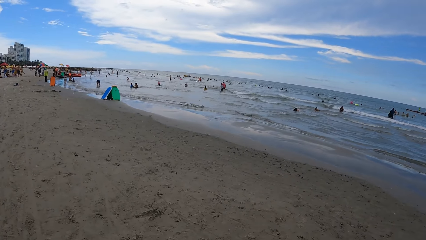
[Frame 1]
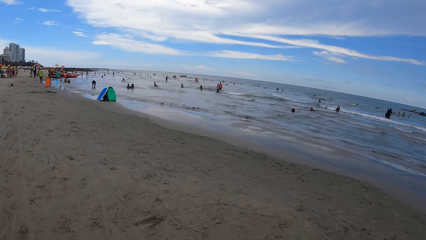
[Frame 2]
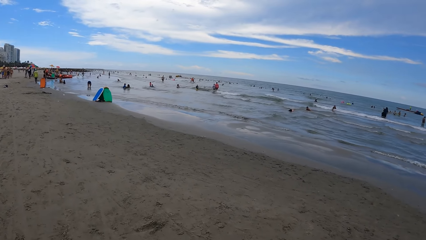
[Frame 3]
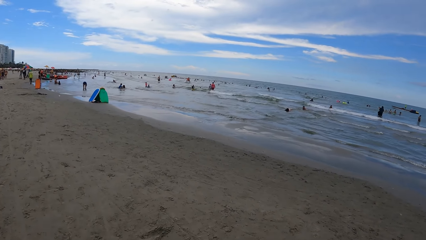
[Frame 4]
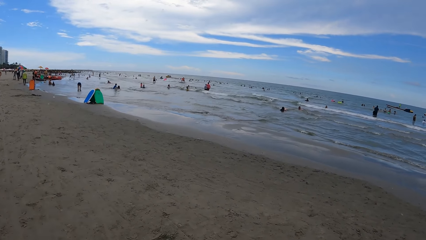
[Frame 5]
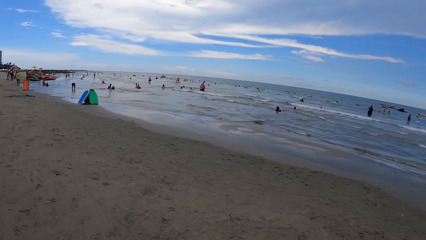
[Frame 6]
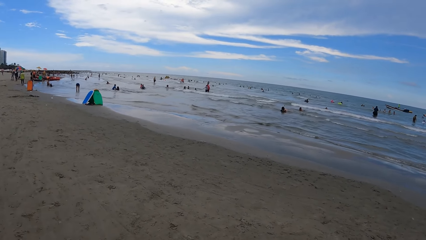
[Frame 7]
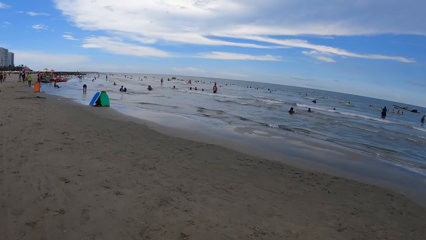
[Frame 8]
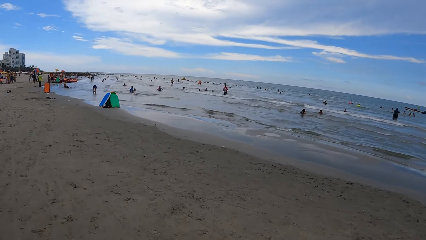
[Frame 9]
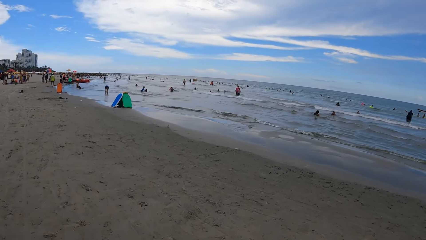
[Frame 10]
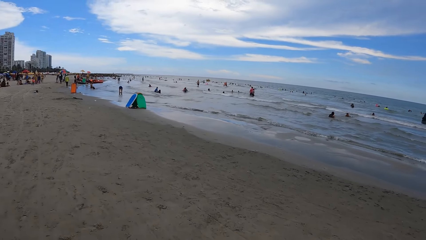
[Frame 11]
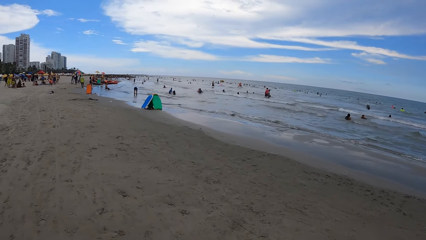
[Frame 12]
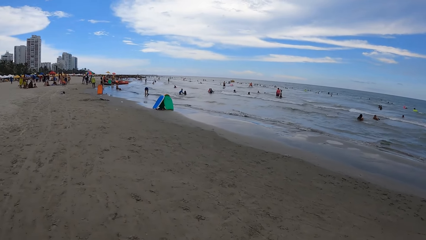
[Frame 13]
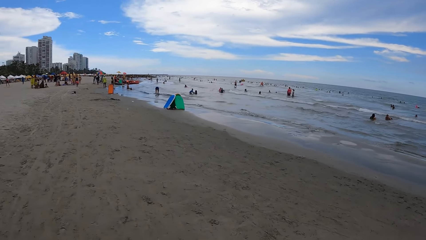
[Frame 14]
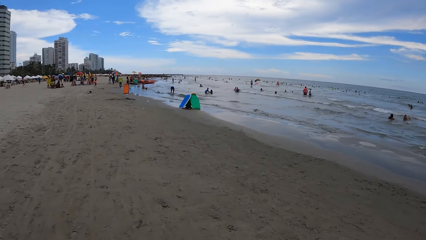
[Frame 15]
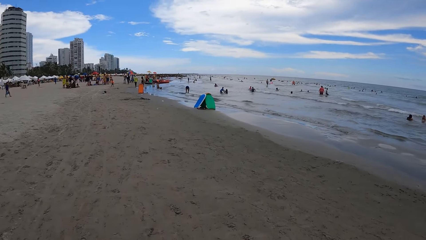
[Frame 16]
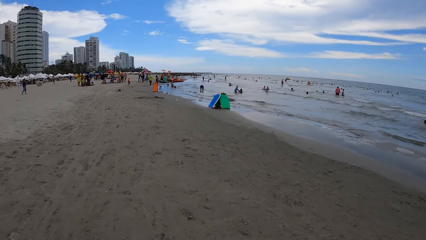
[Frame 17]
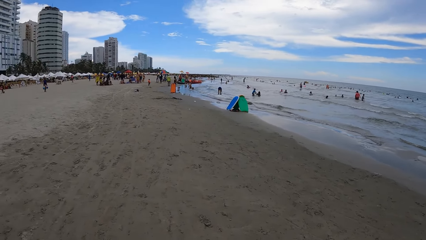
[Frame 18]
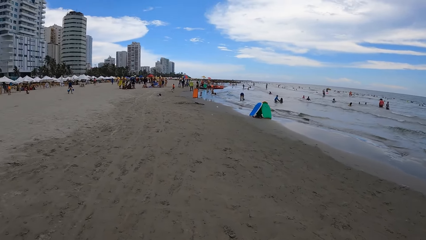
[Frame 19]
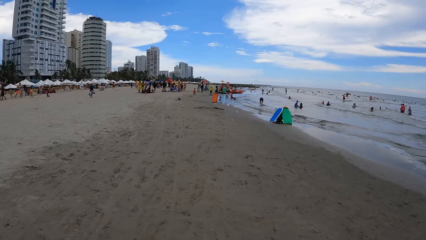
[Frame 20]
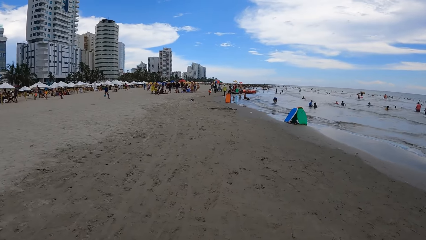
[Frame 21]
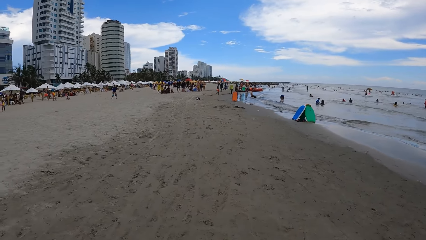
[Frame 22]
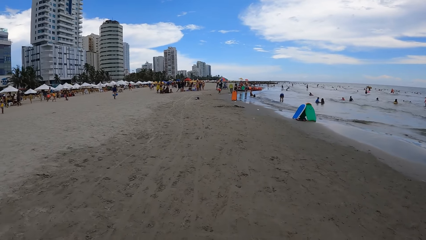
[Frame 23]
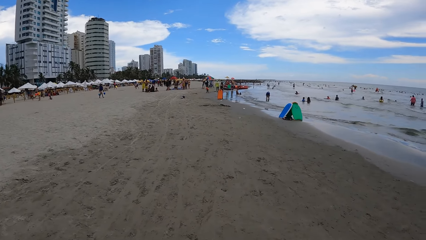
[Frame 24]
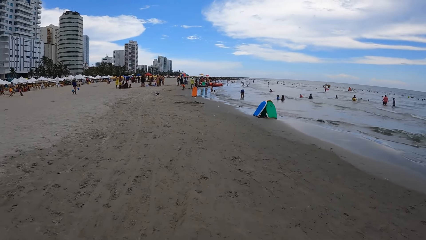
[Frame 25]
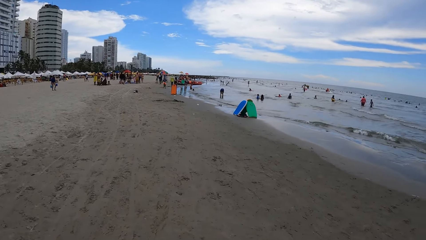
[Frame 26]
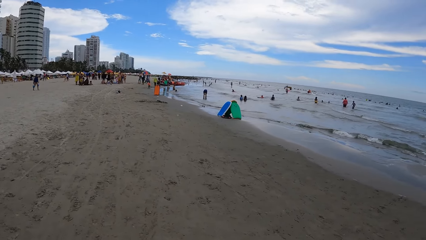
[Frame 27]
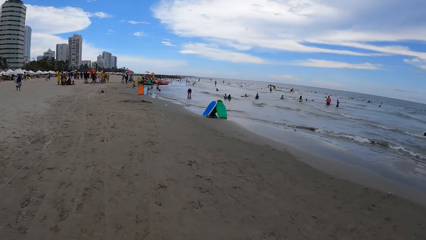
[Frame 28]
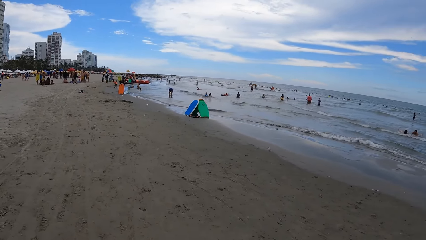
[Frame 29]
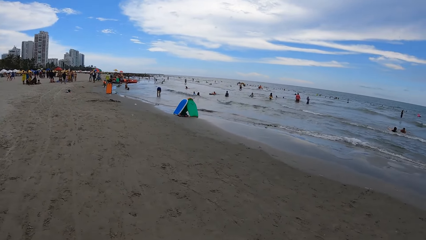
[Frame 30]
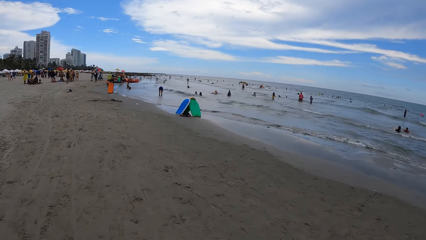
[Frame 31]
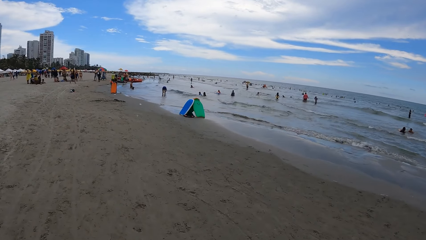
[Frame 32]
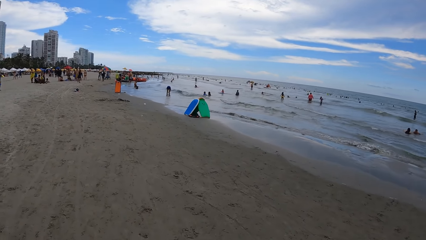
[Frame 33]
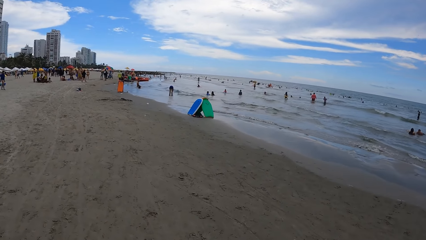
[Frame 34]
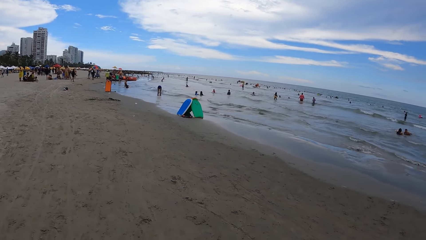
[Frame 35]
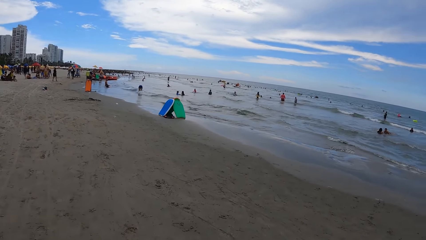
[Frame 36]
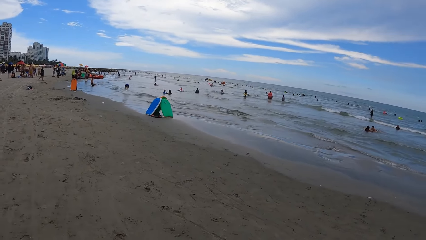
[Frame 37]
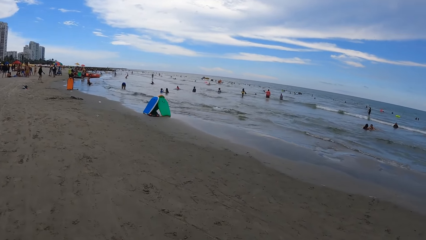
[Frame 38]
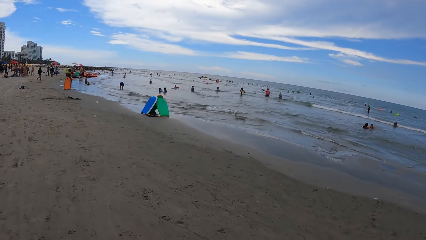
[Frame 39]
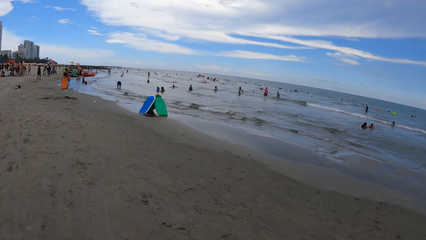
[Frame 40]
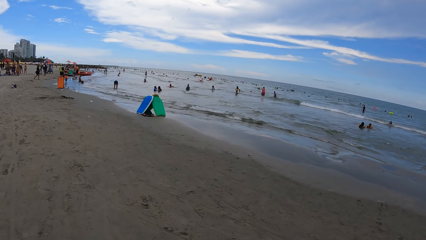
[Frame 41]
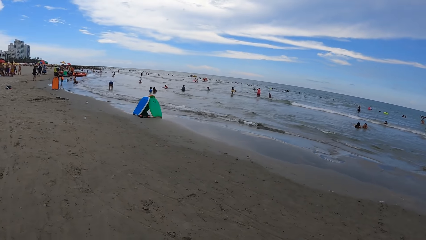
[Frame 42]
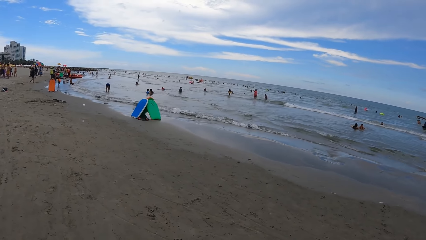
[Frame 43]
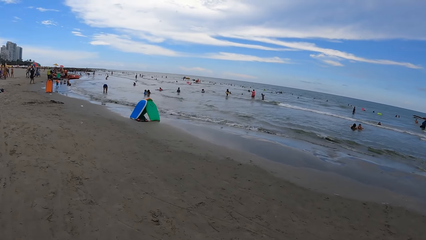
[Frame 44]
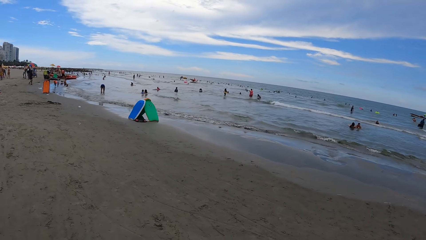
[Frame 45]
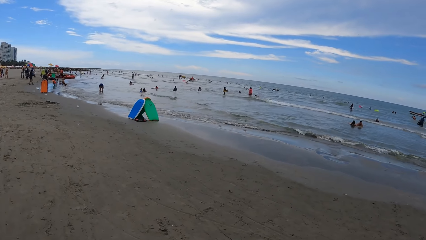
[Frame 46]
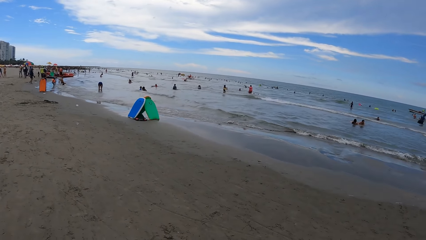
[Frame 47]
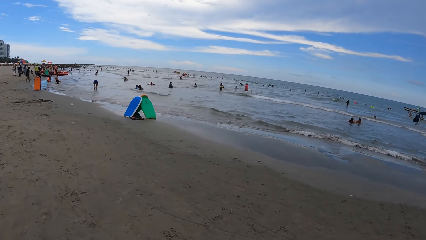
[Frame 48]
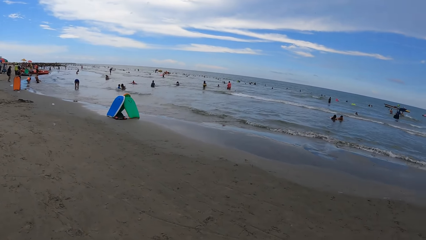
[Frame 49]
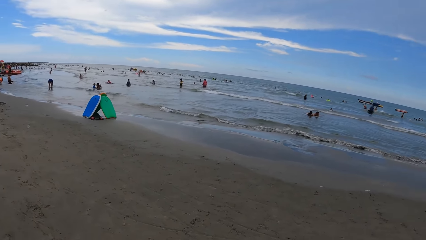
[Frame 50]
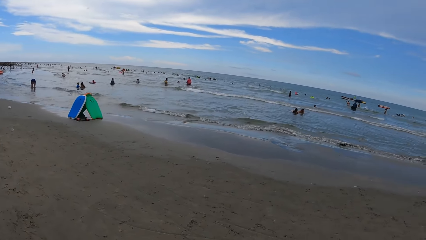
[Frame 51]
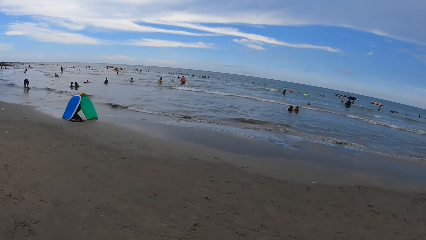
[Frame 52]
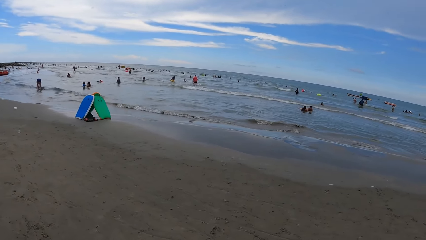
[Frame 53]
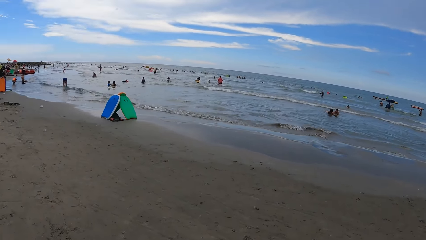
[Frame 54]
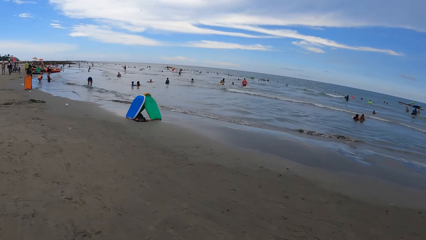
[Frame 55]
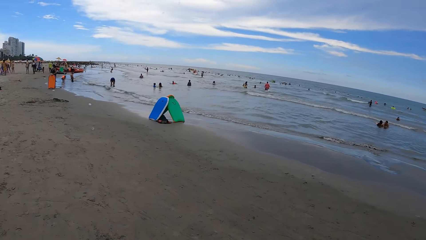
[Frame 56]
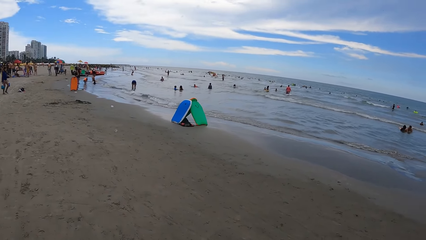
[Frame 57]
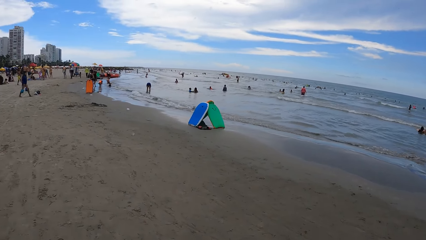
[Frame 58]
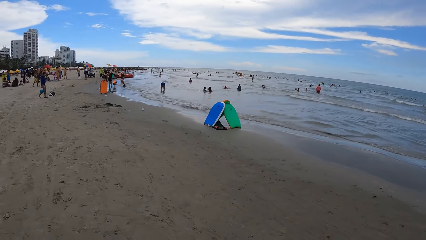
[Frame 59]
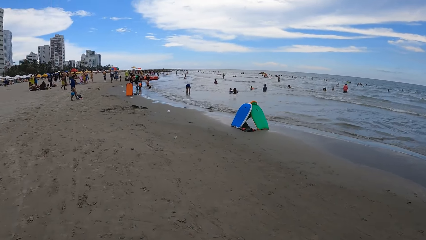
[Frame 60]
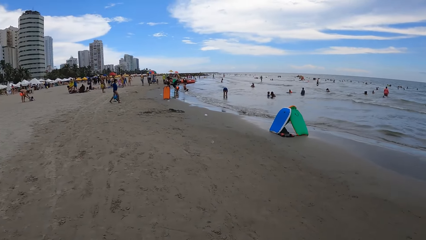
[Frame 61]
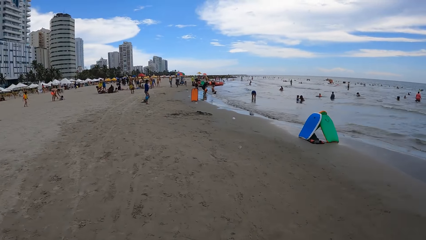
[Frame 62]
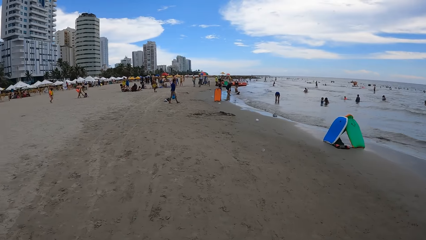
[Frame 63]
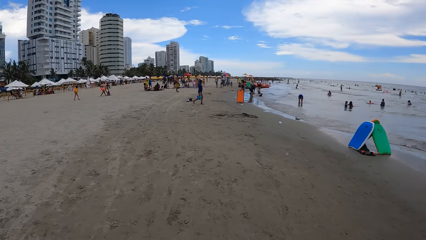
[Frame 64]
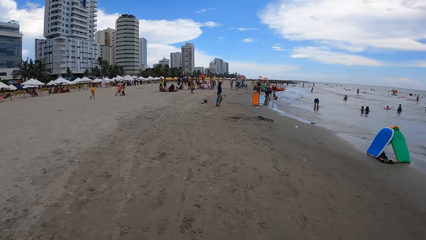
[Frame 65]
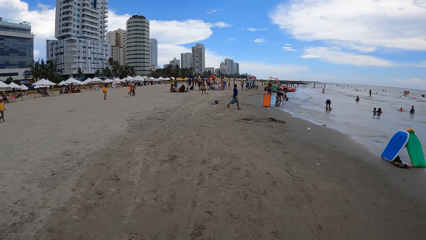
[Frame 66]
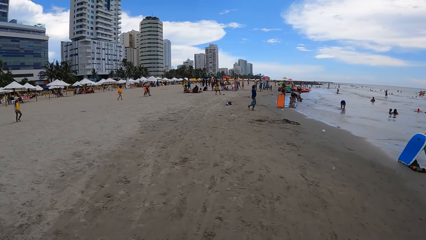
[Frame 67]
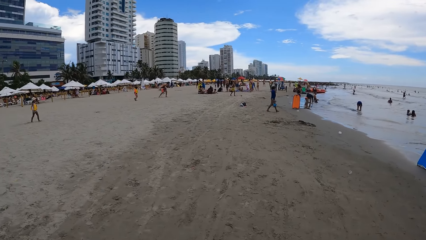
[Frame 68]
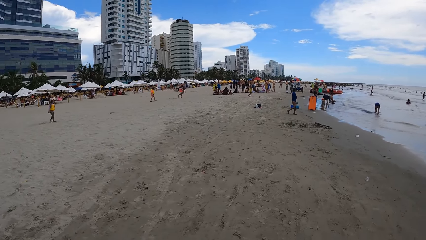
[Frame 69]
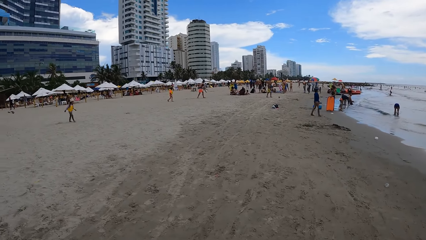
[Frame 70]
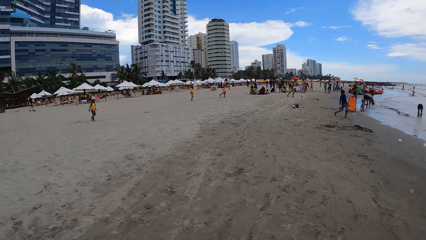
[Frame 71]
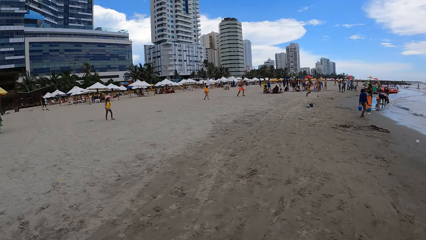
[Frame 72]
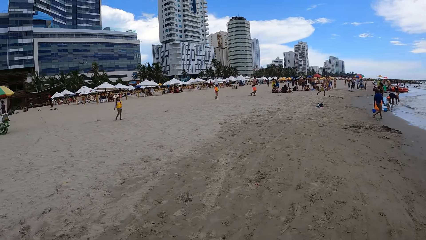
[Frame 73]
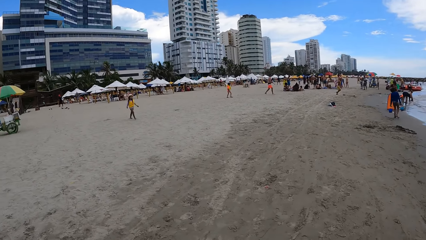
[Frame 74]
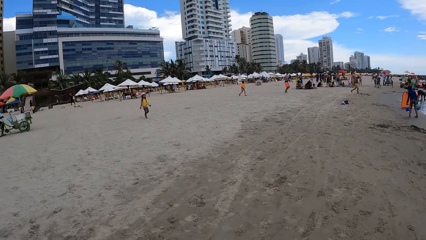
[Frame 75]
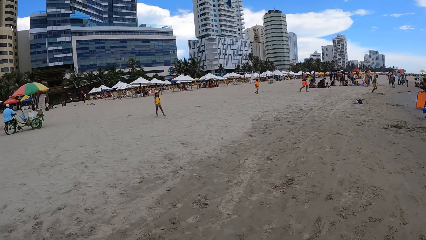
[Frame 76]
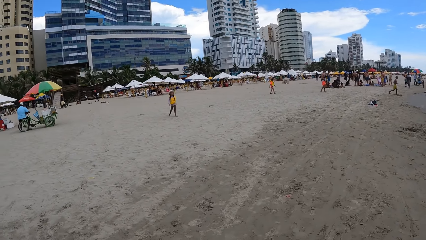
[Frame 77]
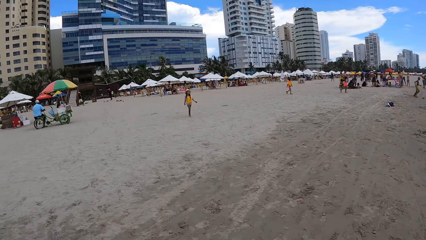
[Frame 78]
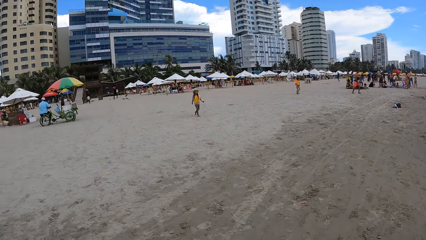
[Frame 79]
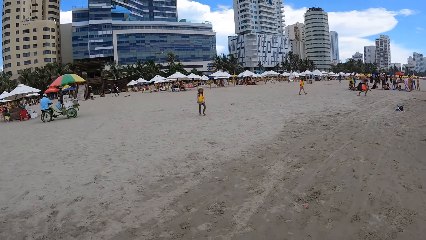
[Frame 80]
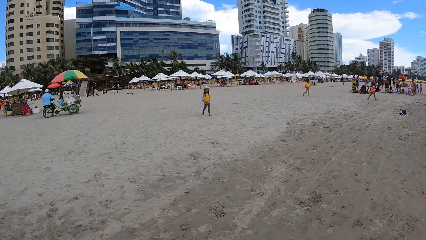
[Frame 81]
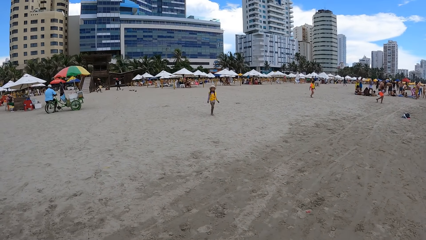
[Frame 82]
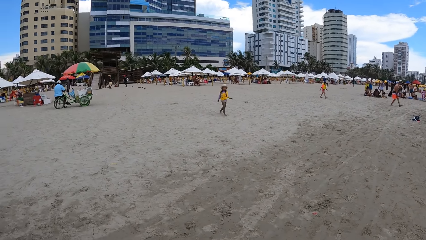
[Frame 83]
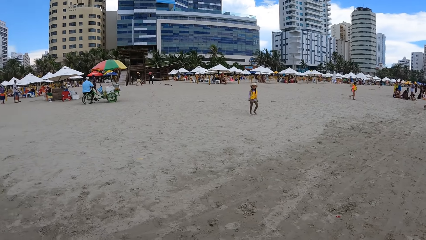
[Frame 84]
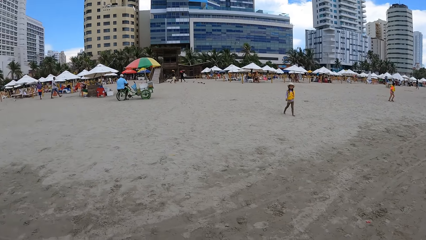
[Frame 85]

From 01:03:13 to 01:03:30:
The camera wearer looks forward. They look right. They turn around.
